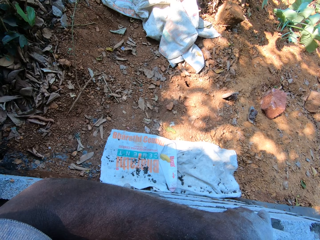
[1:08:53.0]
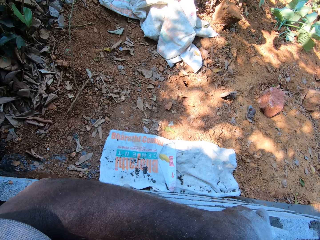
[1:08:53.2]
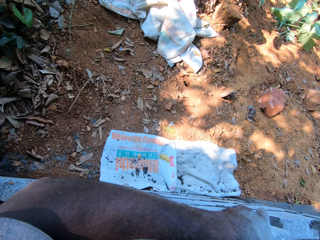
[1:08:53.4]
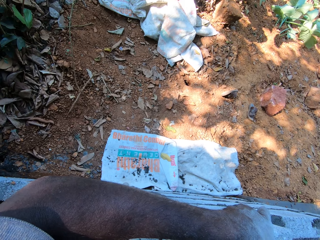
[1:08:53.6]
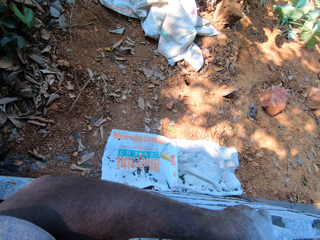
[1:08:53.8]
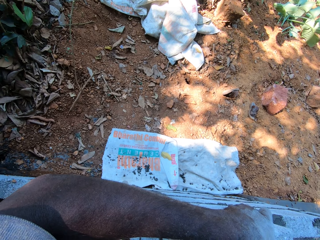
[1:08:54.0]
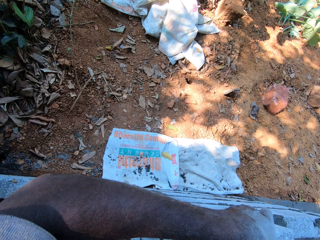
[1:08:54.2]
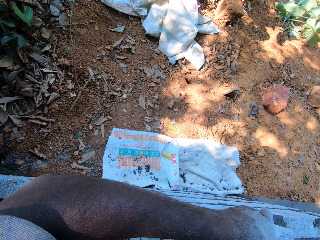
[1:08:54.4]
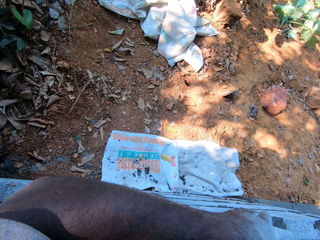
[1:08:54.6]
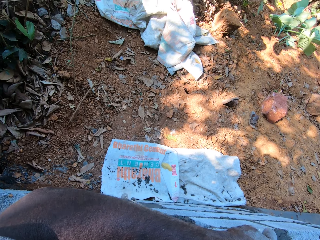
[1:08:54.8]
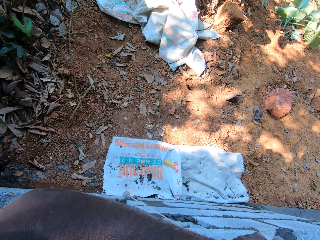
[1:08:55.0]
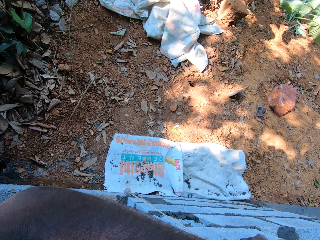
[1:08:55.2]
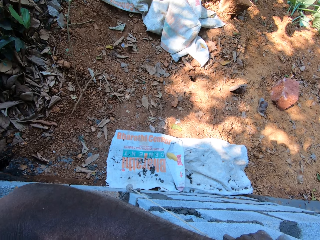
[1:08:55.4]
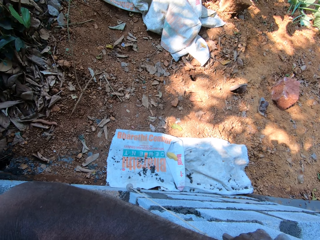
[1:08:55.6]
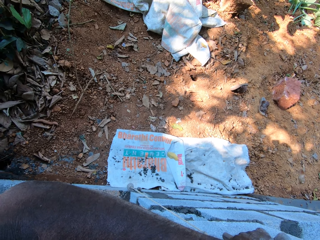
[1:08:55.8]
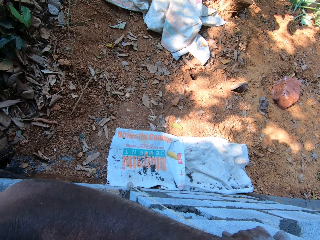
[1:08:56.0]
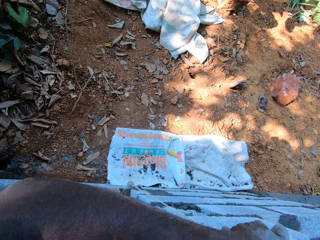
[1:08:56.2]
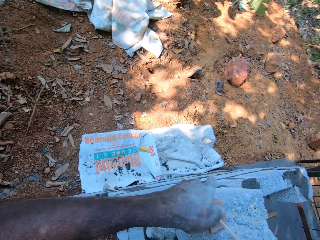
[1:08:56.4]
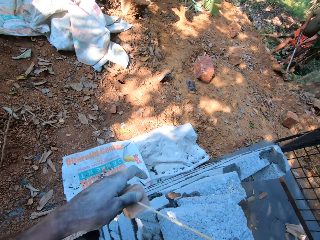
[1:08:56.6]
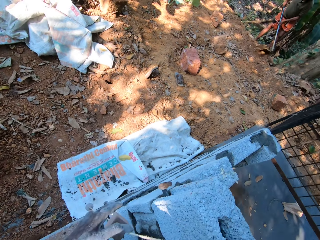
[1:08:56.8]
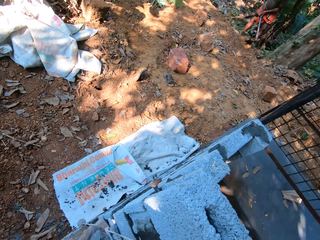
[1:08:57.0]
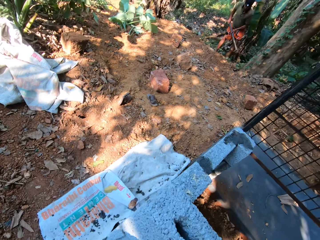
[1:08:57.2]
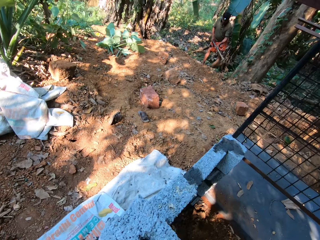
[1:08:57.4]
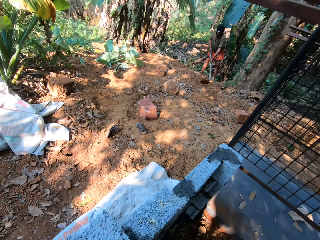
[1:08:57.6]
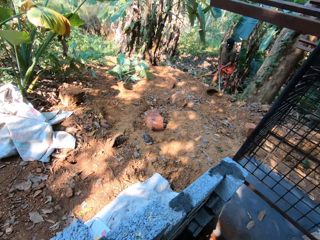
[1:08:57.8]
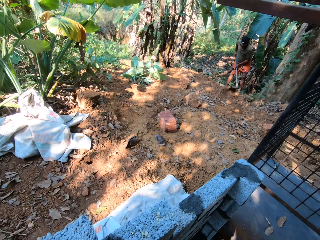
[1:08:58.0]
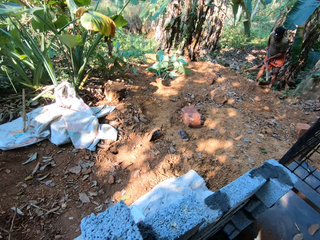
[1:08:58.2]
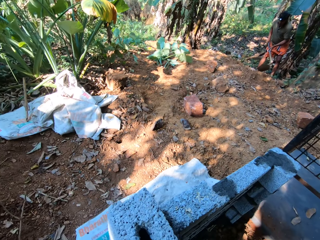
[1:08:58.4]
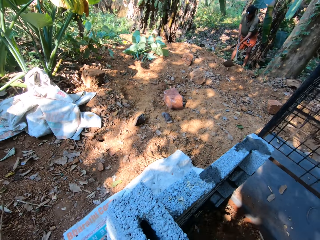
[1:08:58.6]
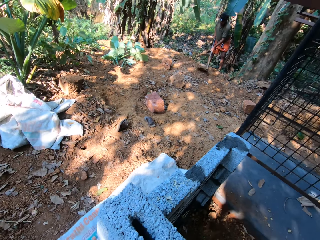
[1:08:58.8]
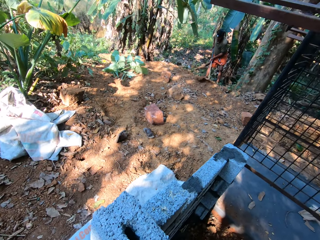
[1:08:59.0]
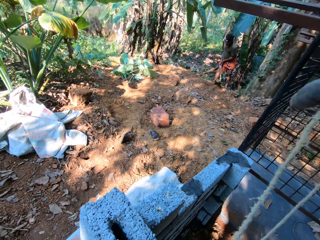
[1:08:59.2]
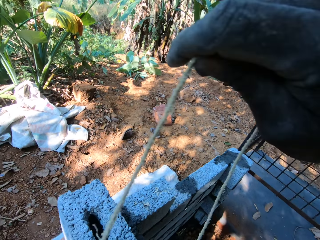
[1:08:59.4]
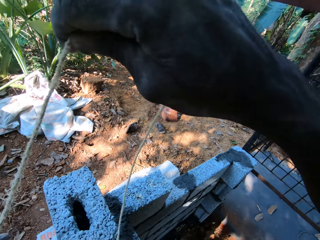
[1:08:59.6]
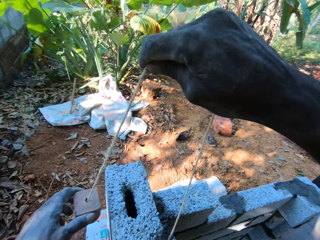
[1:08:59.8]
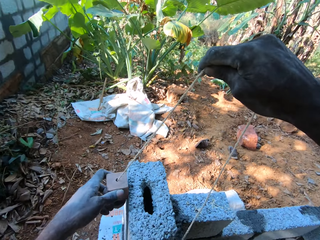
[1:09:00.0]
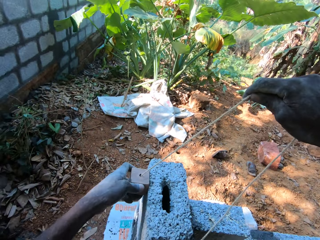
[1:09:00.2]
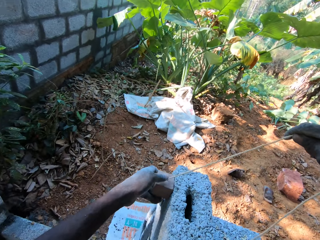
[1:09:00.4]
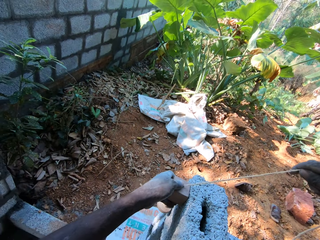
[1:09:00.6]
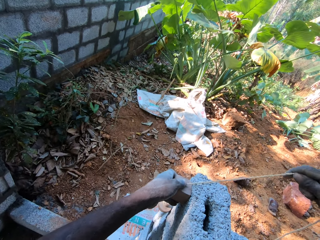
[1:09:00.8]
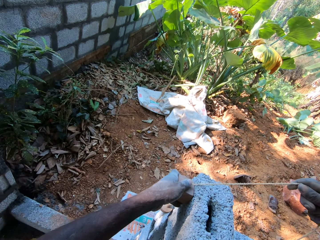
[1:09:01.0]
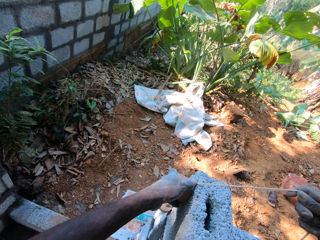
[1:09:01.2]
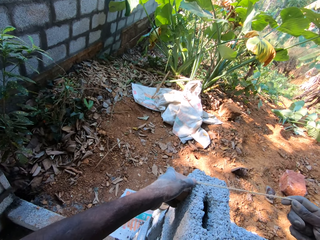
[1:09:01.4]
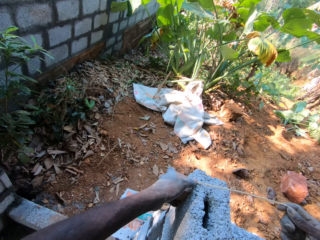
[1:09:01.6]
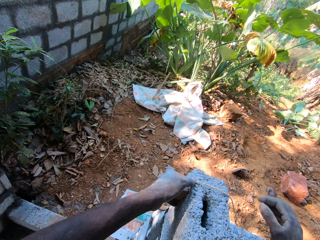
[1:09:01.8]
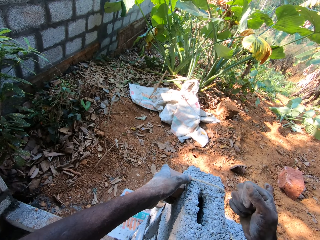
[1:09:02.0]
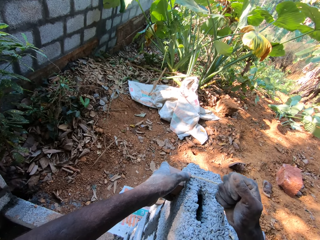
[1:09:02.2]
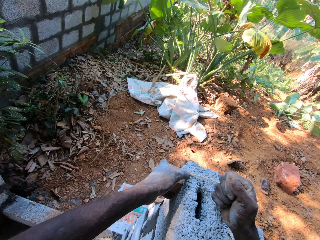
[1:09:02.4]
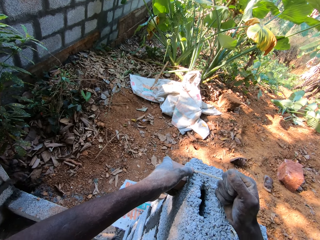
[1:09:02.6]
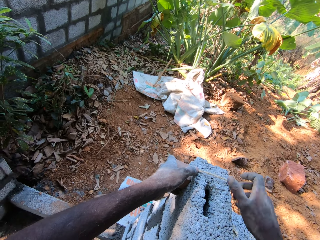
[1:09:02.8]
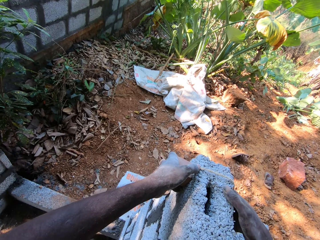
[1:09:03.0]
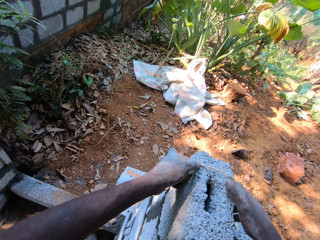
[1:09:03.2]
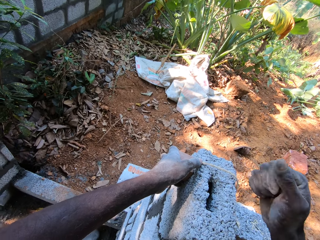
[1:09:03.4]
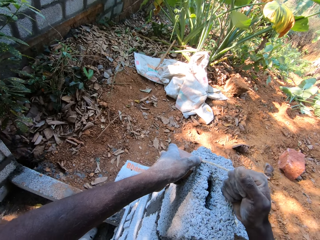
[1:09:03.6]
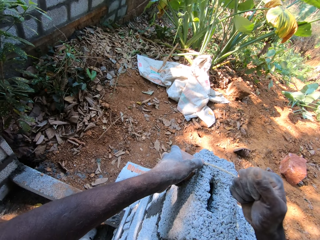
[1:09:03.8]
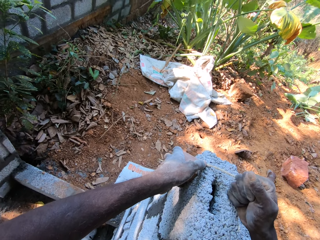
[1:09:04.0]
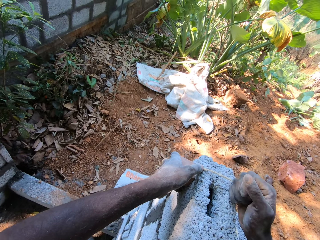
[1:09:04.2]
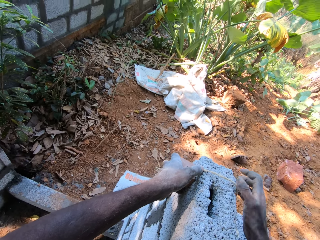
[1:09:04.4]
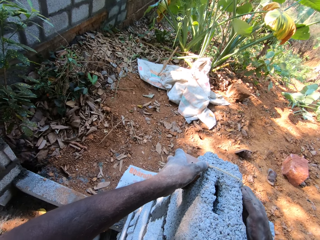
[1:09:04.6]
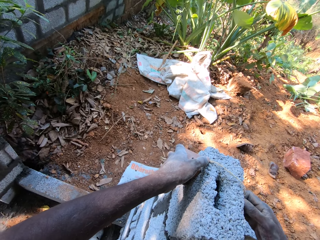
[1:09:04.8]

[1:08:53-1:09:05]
The camera wearer hits the block with his right hand.

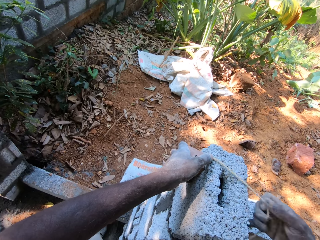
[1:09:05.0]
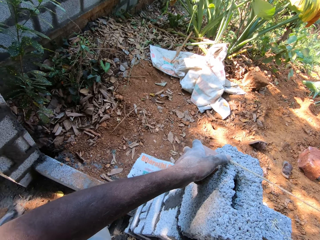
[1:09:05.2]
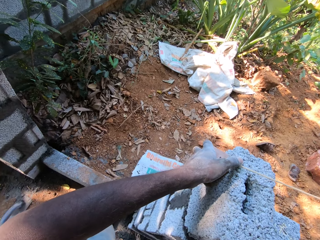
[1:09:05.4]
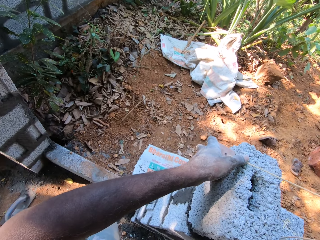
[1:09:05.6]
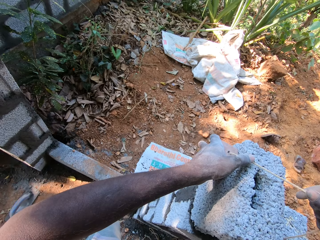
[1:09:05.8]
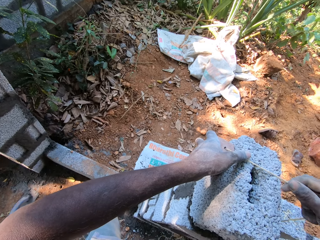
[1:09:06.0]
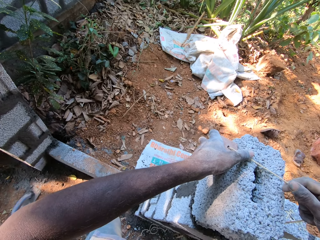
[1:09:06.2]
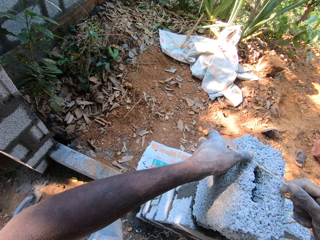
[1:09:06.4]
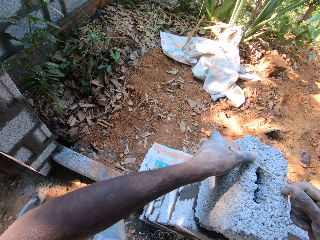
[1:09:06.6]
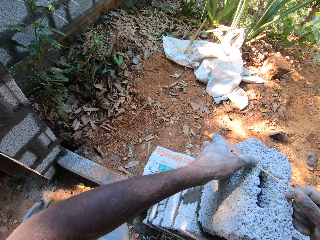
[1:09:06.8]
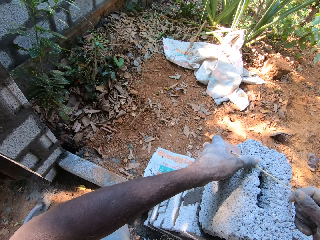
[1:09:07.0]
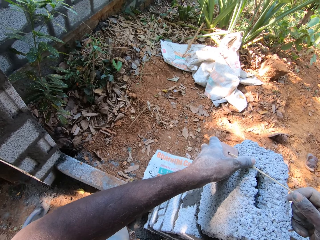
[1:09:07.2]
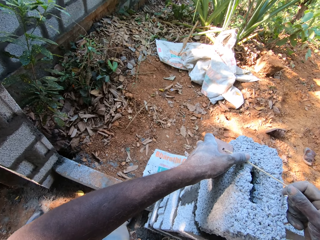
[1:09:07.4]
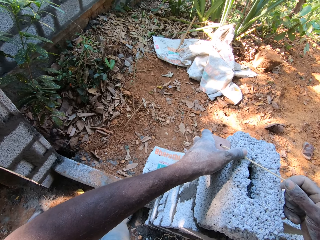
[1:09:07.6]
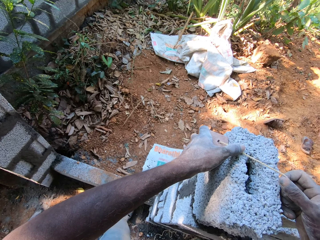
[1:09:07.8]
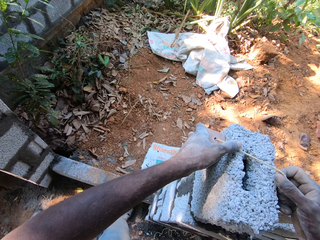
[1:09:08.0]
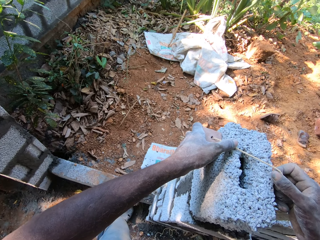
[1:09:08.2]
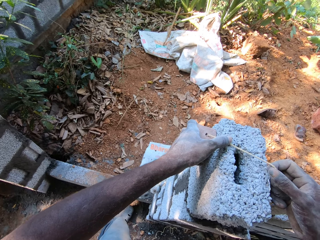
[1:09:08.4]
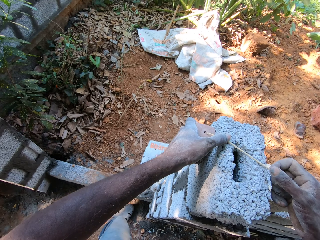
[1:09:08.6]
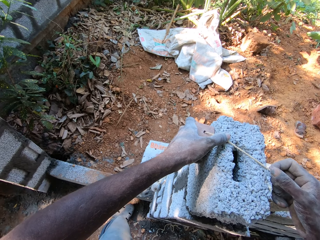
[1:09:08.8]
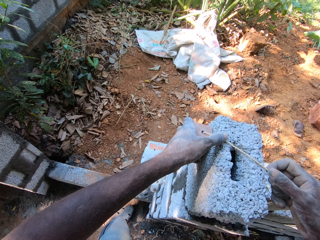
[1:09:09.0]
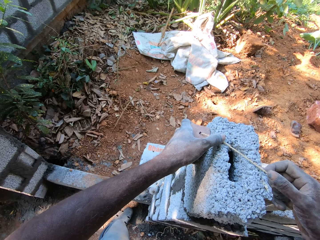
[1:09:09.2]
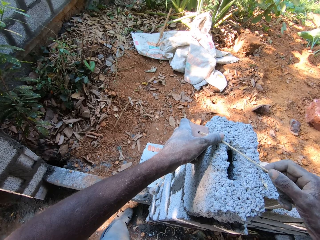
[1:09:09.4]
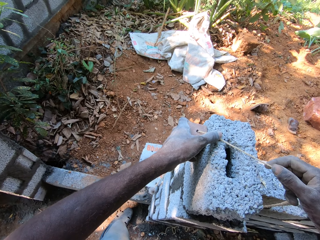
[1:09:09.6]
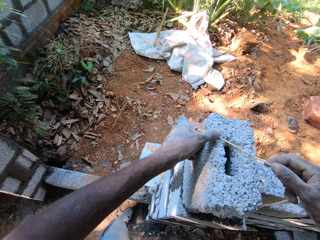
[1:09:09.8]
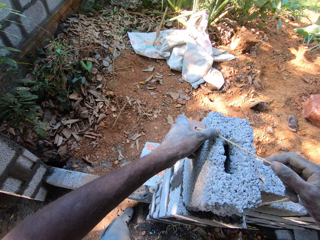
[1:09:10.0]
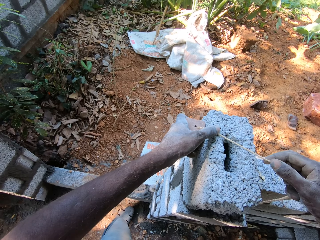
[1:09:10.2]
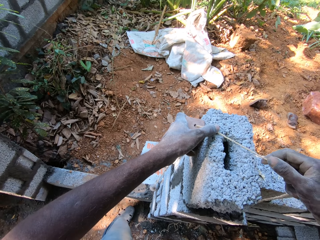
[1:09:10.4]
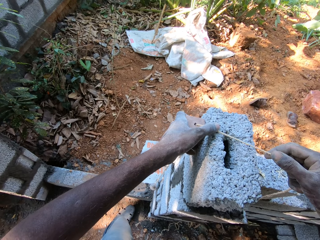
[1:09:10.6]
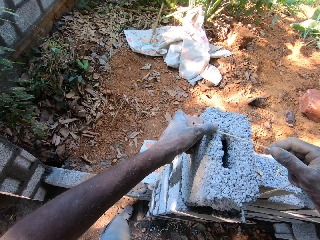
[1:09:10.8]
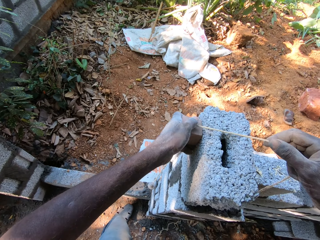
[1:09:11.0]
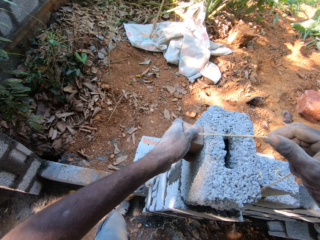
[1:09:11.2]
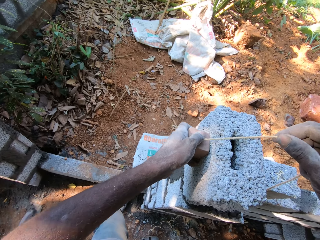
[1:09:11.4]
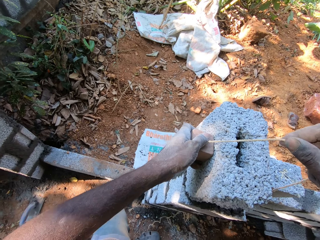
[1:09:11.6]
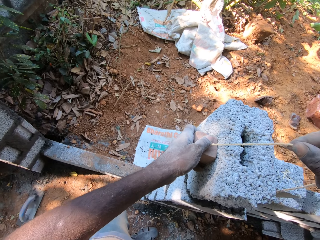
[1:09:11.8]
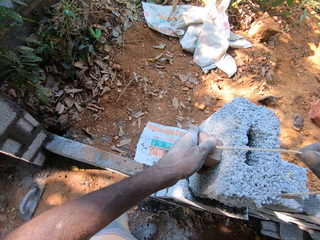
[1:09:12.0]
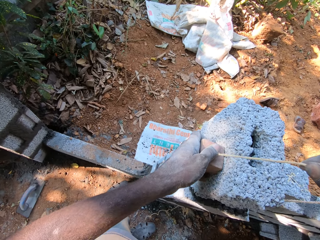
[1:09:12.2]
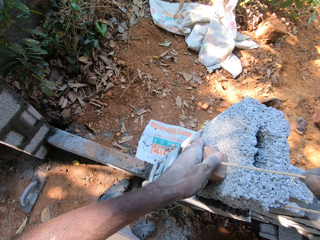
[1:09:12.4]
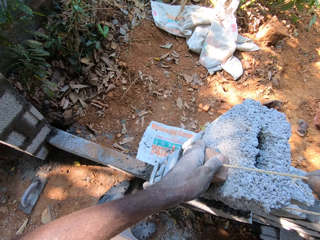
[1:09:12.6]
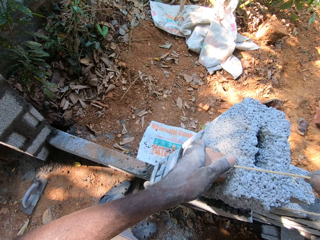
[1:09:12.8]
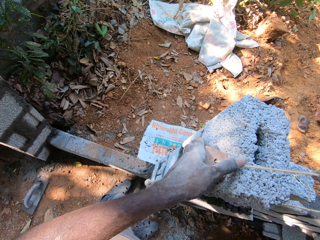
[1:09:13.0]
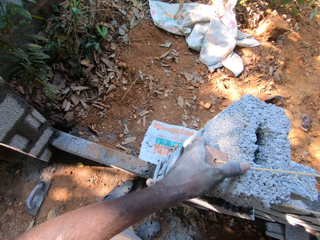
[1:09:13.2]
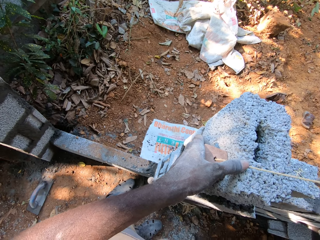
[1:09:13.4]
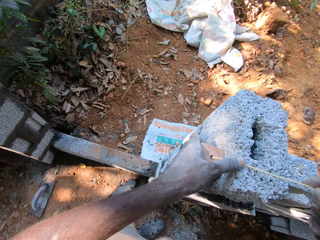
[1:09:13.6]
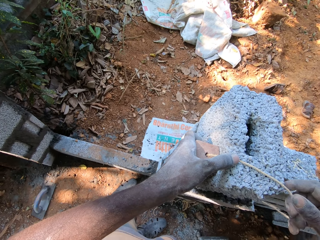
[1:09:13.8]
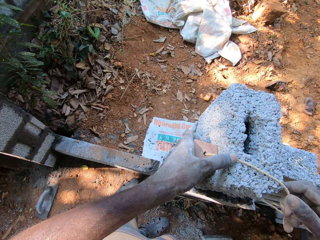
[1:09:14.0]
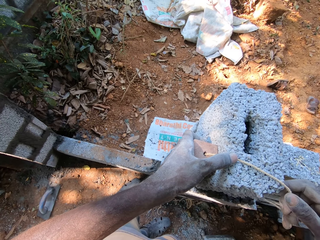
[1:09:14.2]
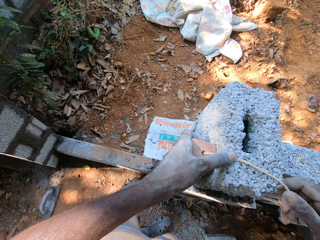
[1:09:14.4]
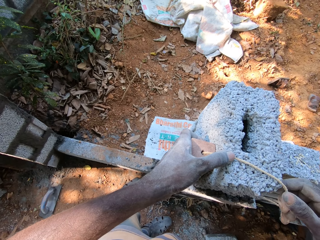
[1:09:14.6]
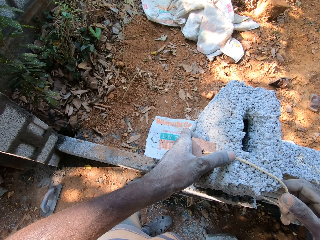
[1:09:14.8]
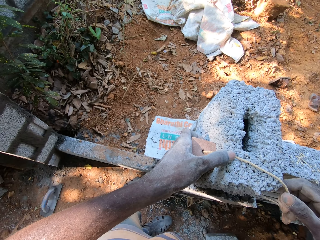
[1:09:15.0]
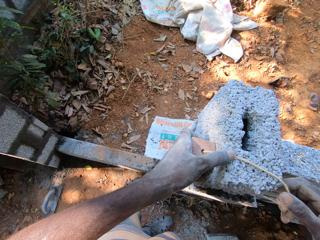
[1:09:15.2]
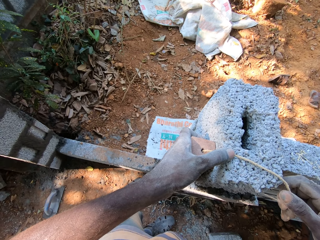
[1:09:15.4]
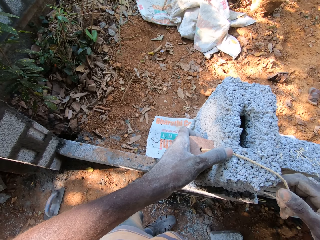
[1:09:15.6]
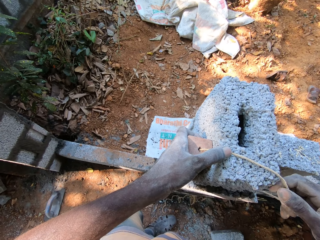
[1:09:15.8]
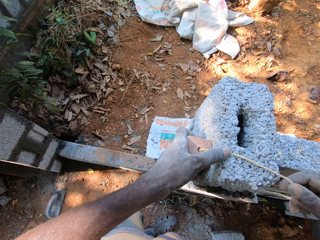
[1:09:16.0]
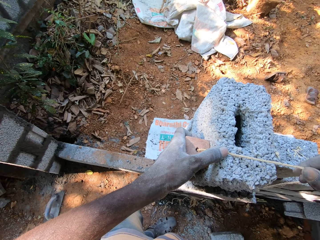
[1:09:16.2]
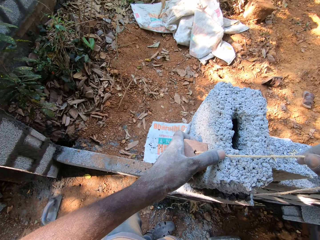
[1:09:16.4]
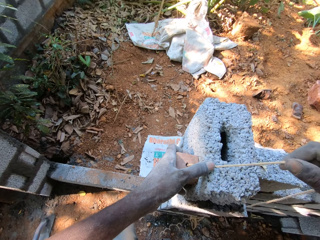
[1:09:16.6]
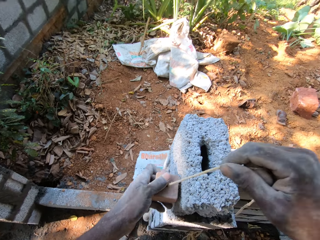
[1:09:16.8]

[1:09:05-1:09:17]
The camera wearer holds the plumb bob with his right hand. He measures the block with the plumb bob in both hands.
